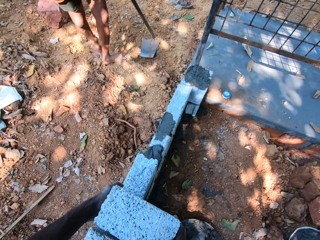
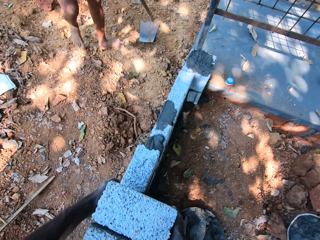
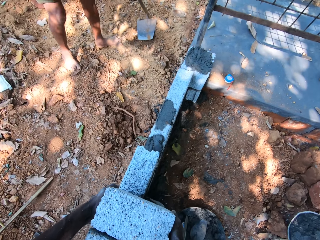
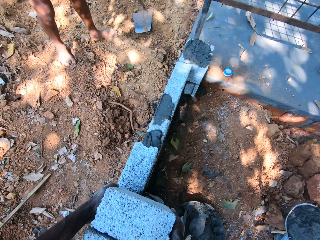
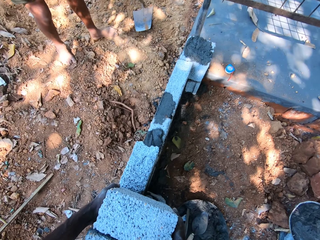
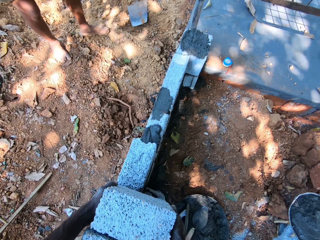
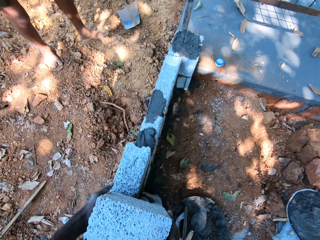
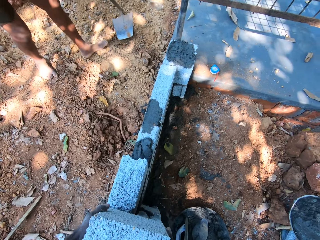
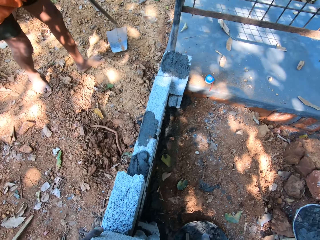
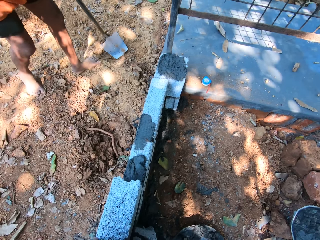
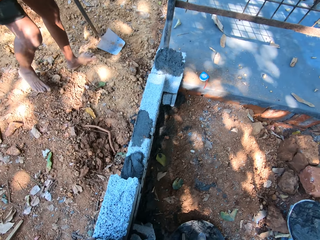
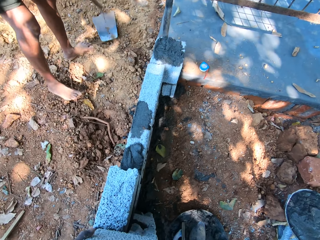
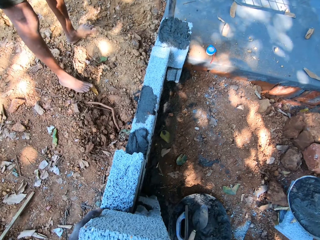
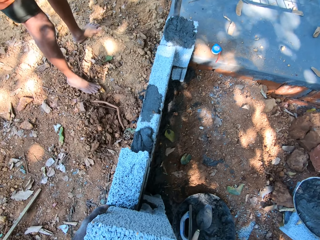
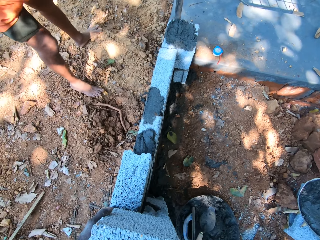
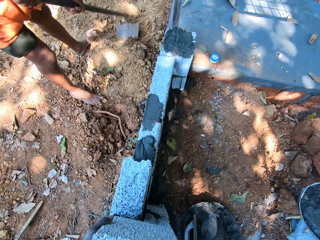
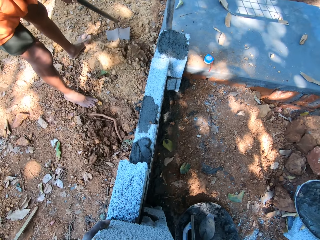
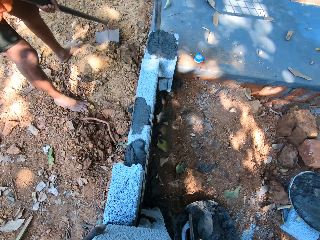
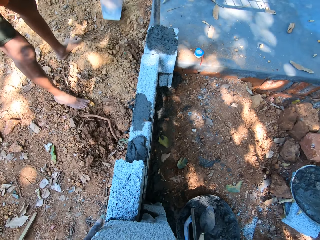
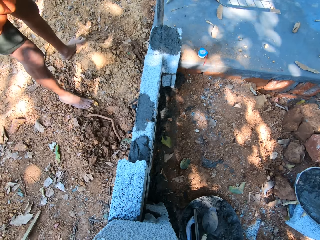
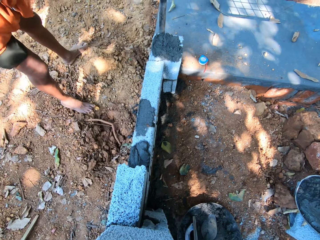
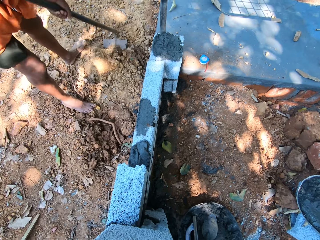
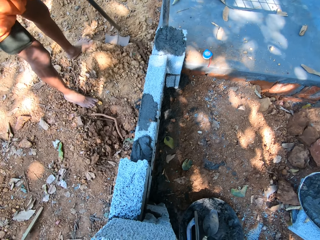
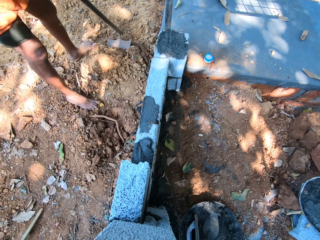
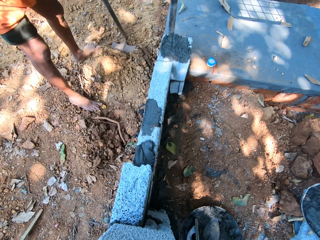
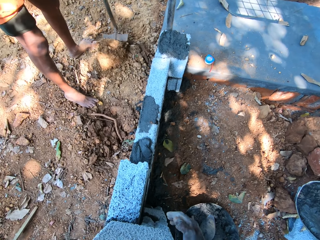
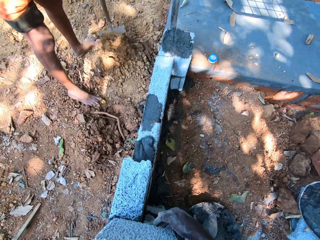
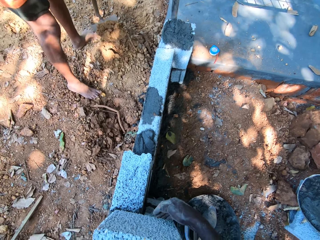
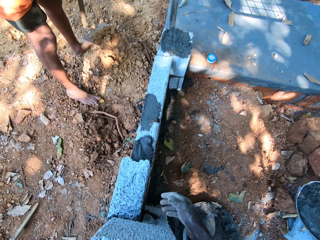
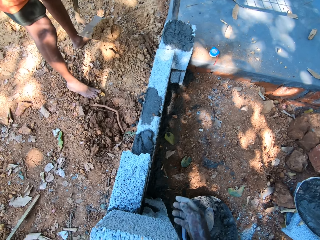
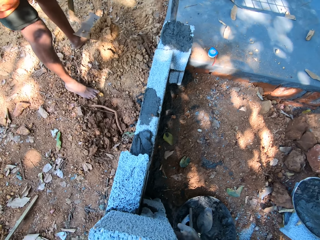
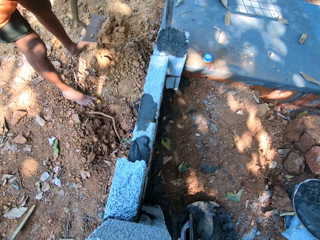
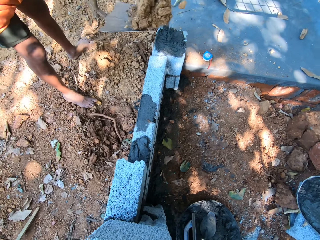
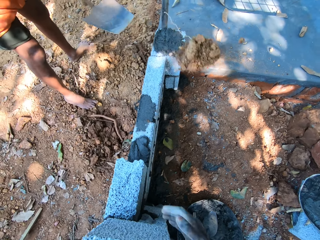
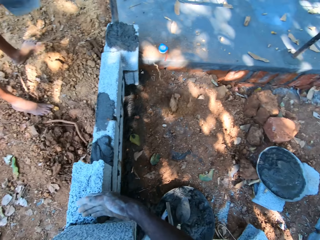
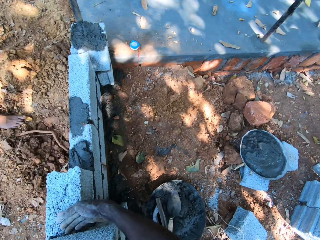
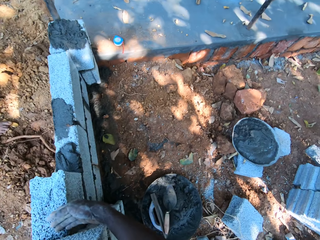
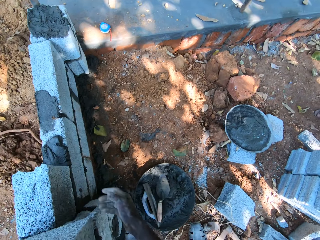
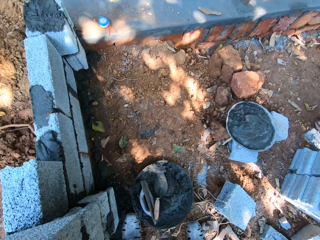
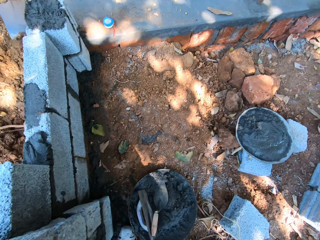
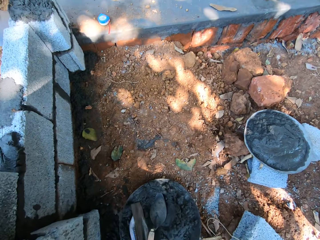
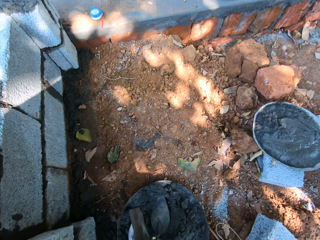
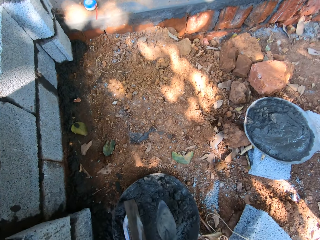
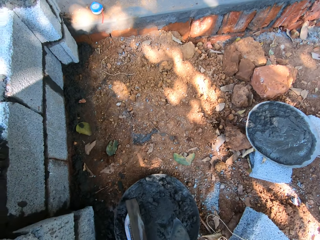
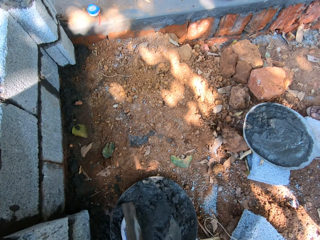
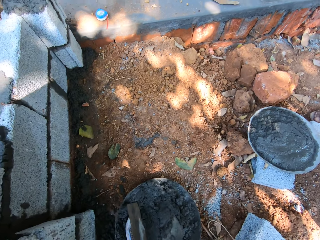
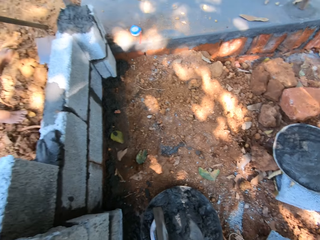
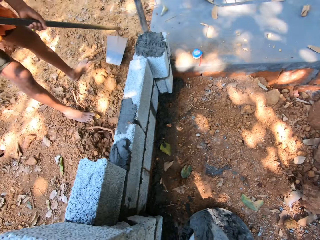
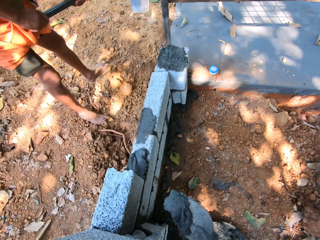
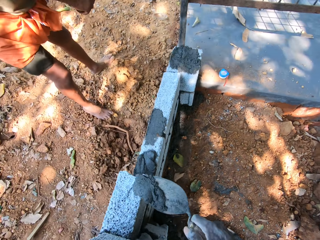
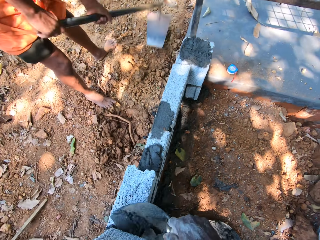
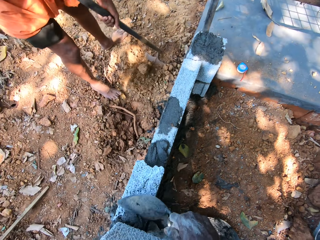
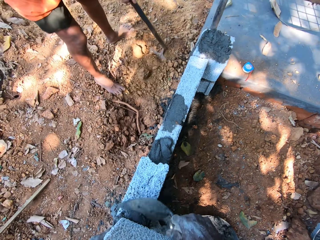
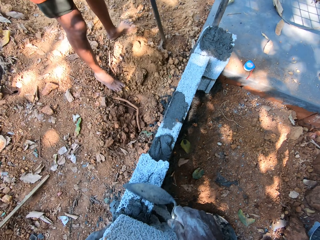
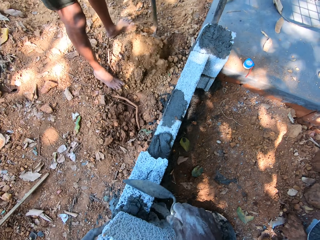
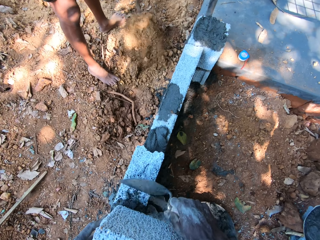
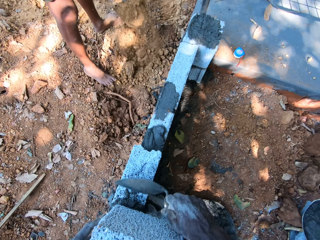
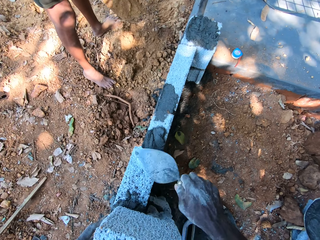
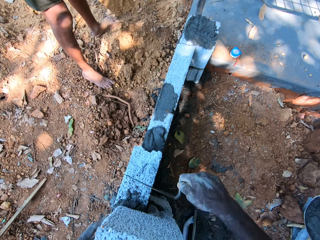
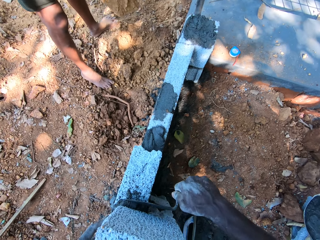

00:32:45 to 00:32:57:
The camera wearer turns around. He drops the block on the wall with his hands. The man packs sand from the ground outside the wall with a hoe in his hands. The camera wearer places the brick on concrete. He aligns the block on the wall with his right hand. The man pours the sand over the wall with the hoe in his hands. He packs sand from the ground outside the wall with the hoe in his hands. The camera wearer picks up a trowel in a pan on the ground with his right hand. He scoops some mortar or concrete in the pan with the trowel in his right hand. He fills a part of the wall with mortar from the trowel in his right hand.

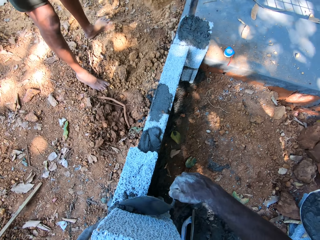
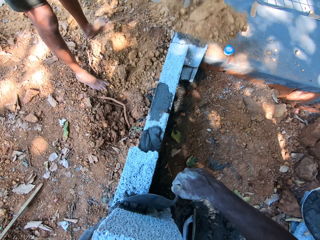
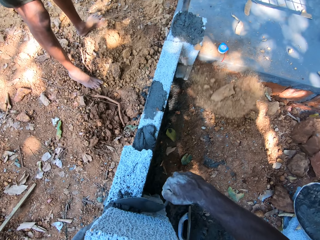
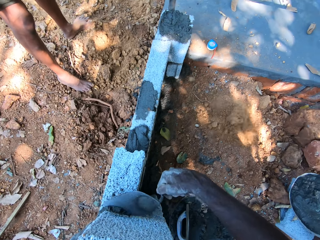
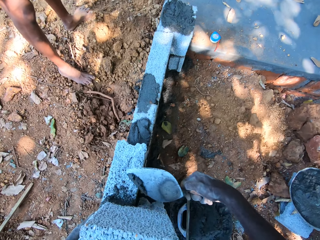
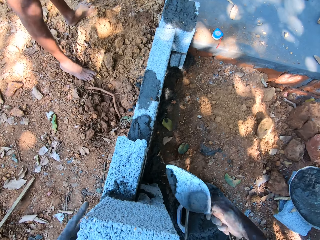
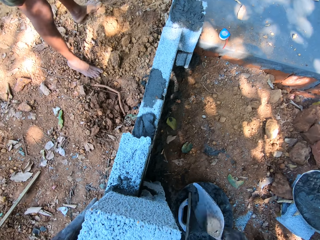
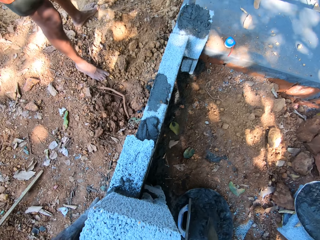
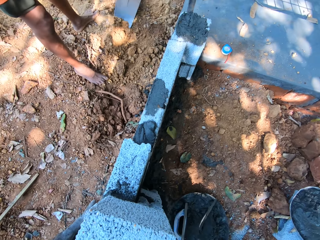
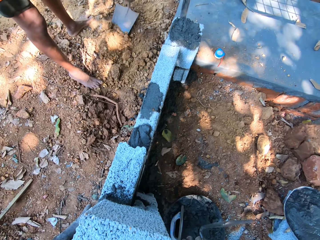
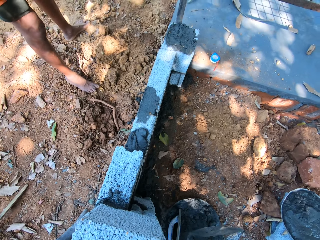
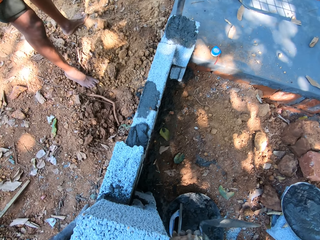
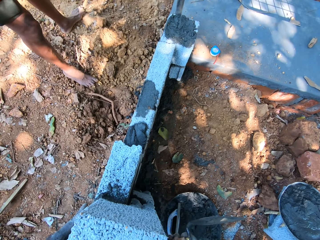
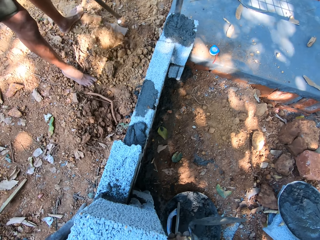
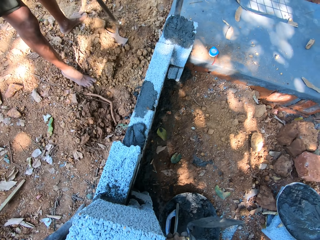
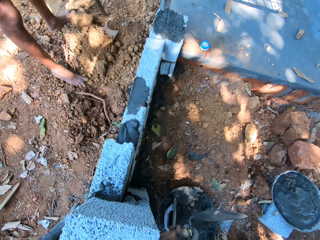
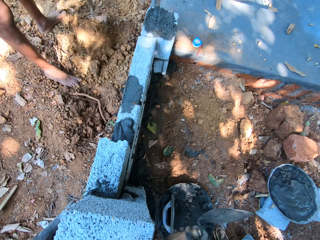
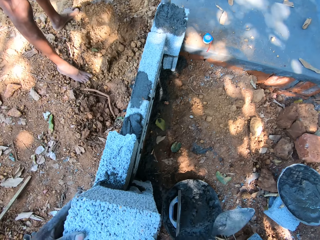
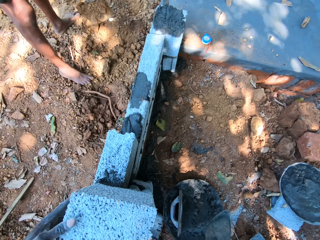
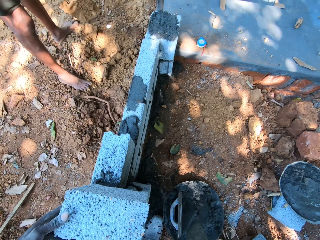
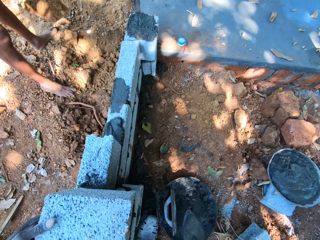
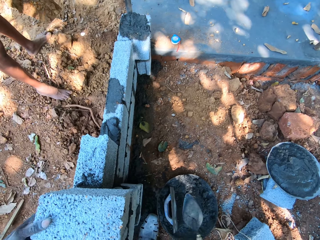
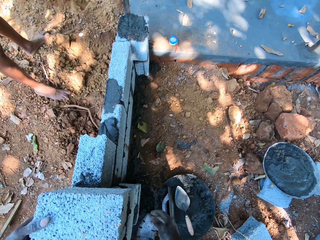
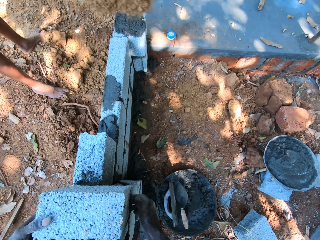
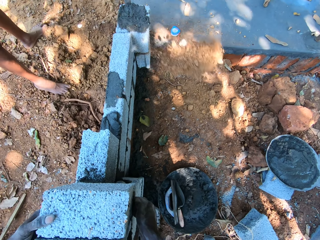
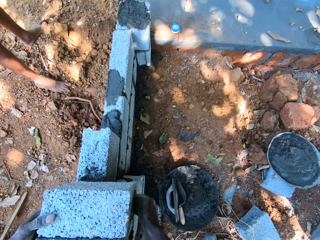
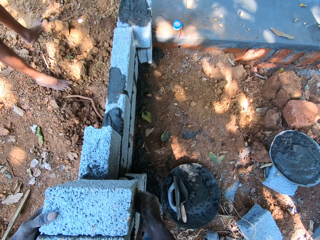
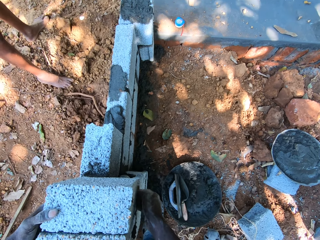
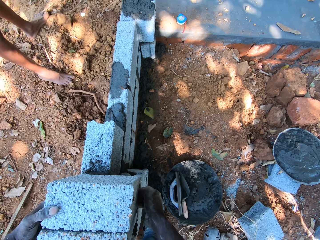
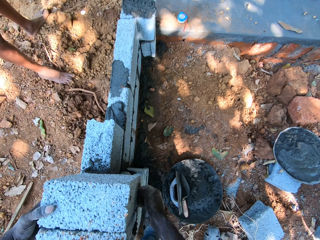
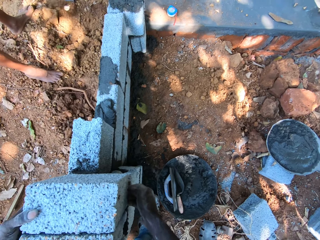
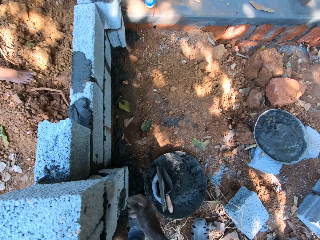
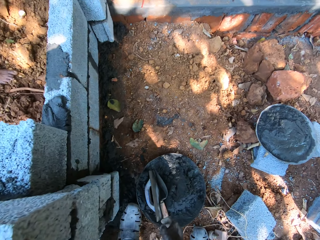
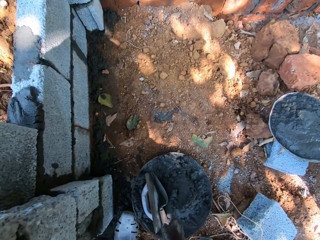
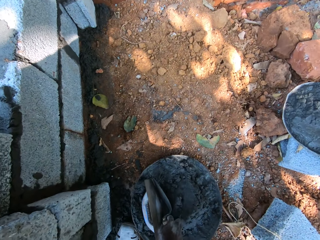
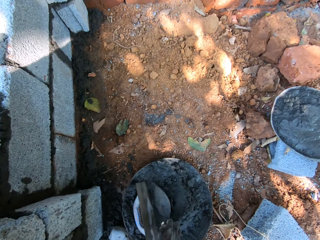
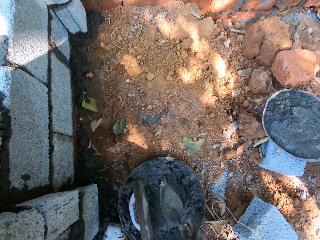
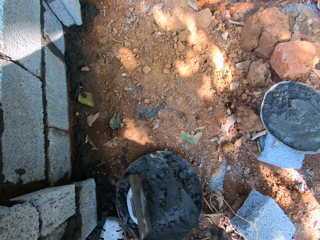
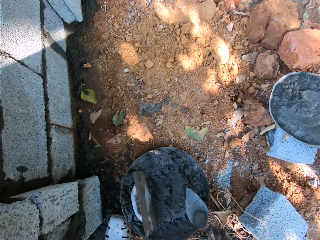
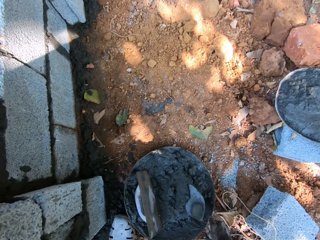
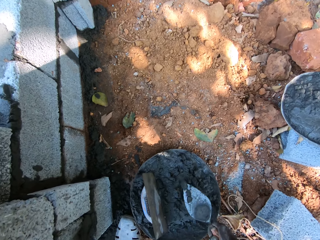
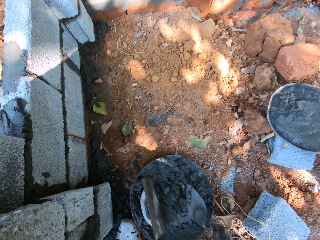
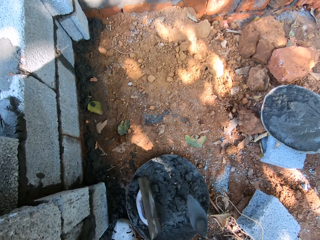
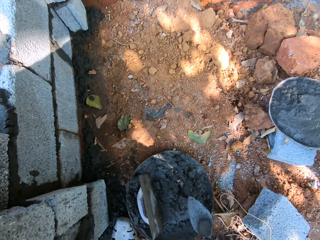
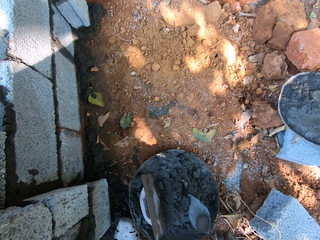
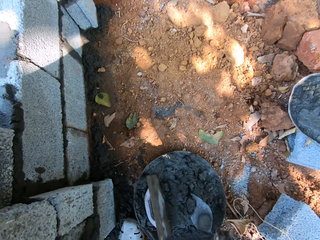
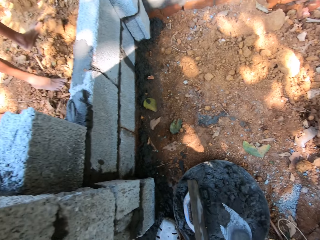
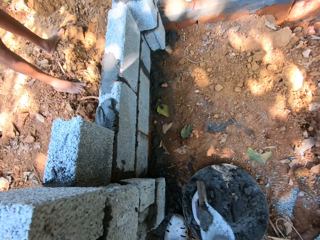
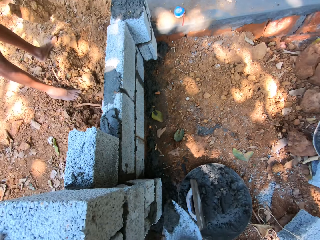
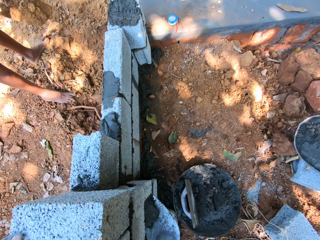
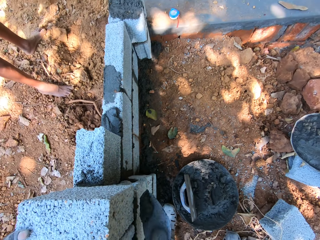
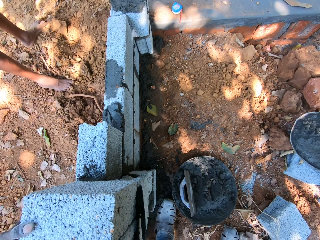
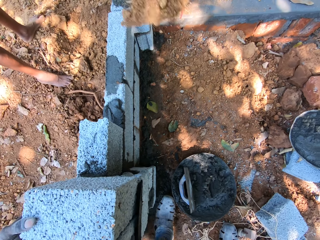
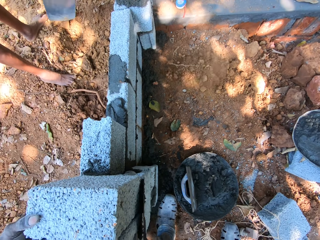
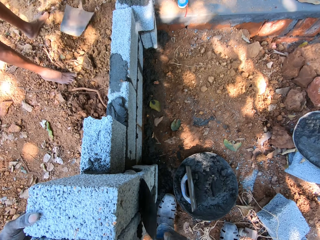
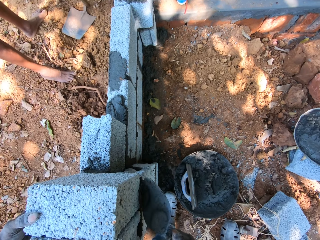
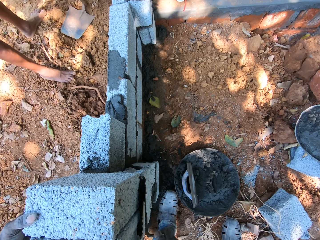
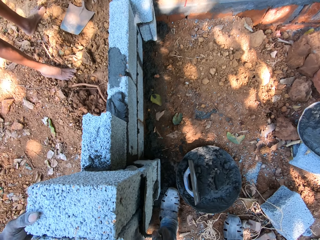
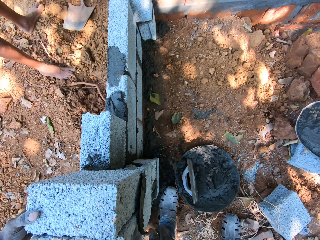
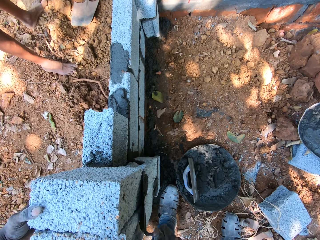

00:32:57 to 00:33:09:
The man pours the sand over the wall with the hoe in his hands. The camera wearer scrapes some mortar from the wall with the trowel in his right hand. The man packs sand from outside the wall with the hoe in his hands. The camera wearer spreads concrete on the brick wall. He hits the wall with the trowel in his right hand. He drops the trowel in the pan on the ground with his right hand. The man pours the sand within the wall with the hoe in his hands. The camera wearer aligns the block on the wall with his hands. The man packs sand from outside the wall with the hoe in his hands. The camera wearer picks up the trowel in the pan on the ground with his right hand. Another man interacts with the first man. The camera wearer scoops some mortar in the pan with the trowel in his right hand. He fills a part of the wall with mortar from the trowel in his right hand. The first man pours the sand within the wall with the hoe in his hands. He drops the hoe on the ground with his hands.
